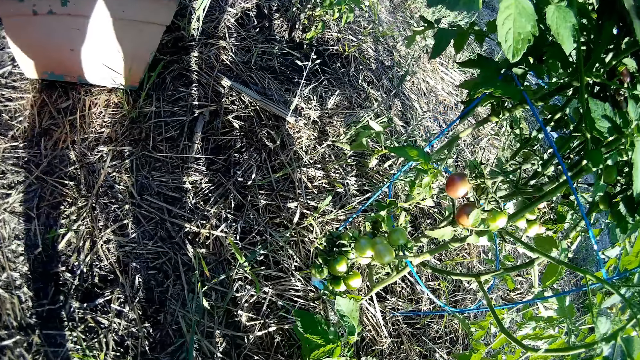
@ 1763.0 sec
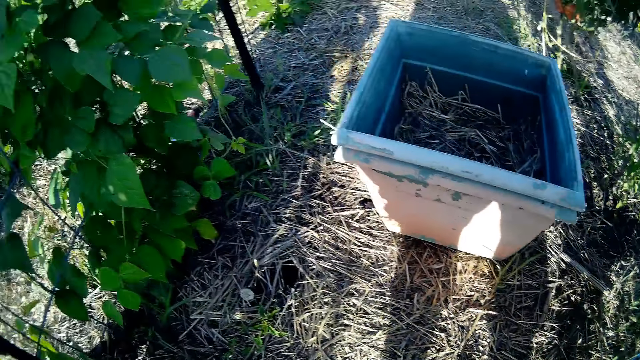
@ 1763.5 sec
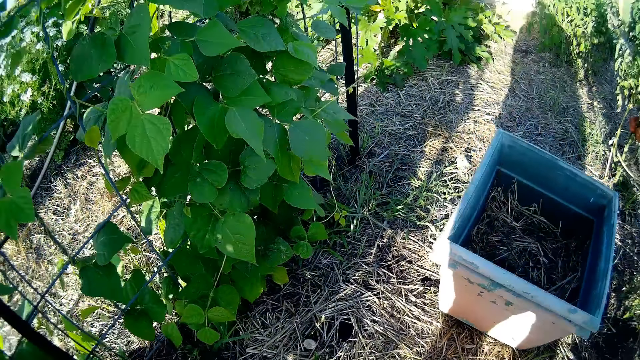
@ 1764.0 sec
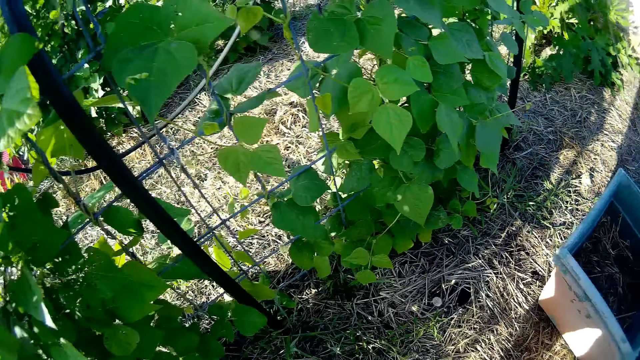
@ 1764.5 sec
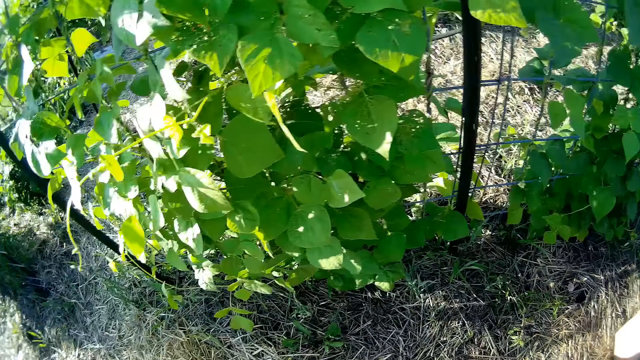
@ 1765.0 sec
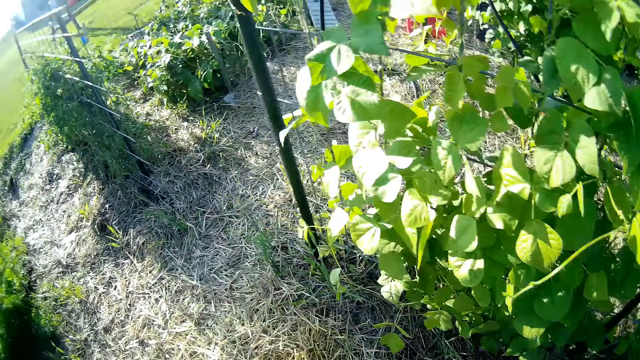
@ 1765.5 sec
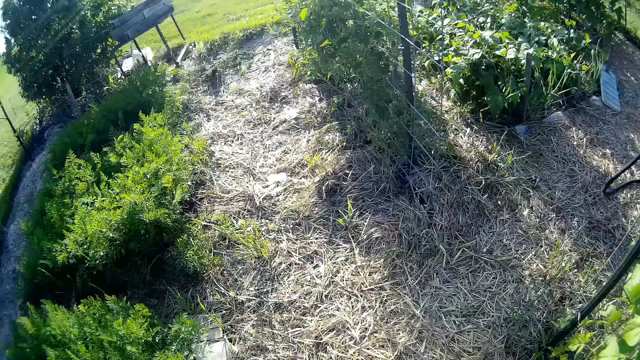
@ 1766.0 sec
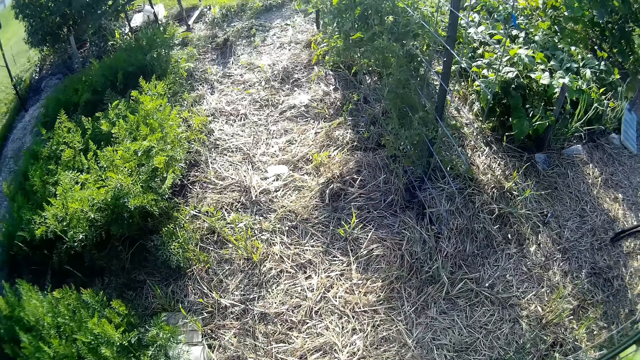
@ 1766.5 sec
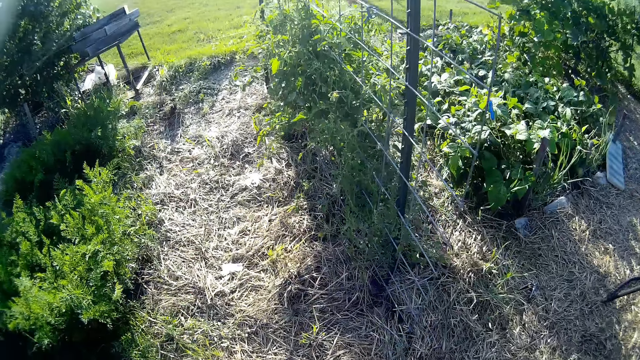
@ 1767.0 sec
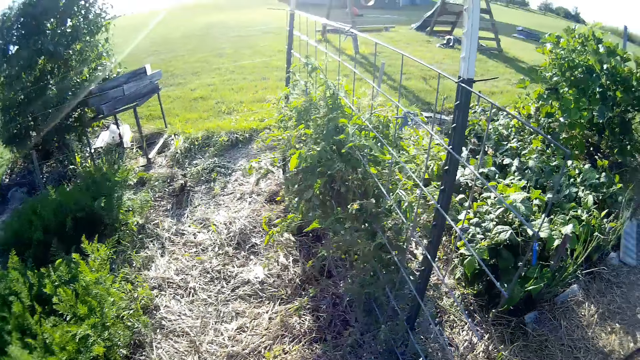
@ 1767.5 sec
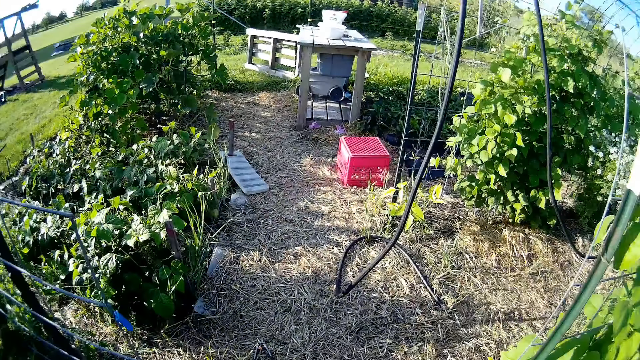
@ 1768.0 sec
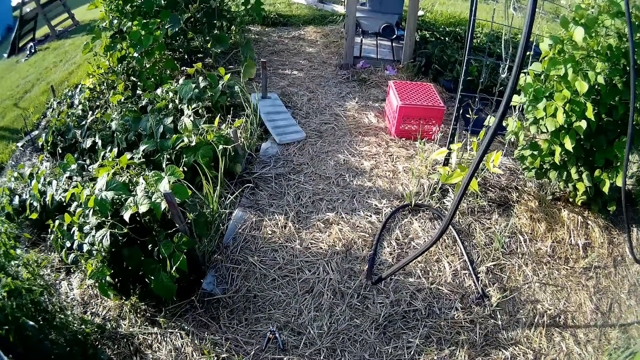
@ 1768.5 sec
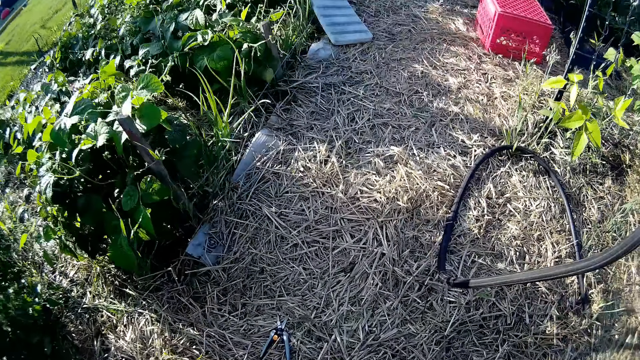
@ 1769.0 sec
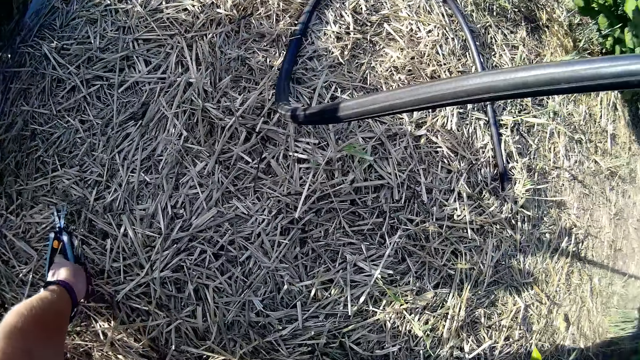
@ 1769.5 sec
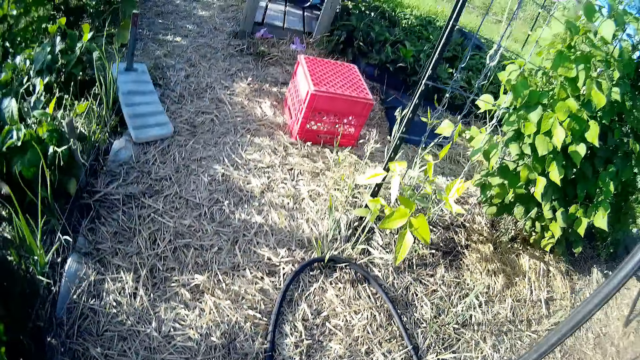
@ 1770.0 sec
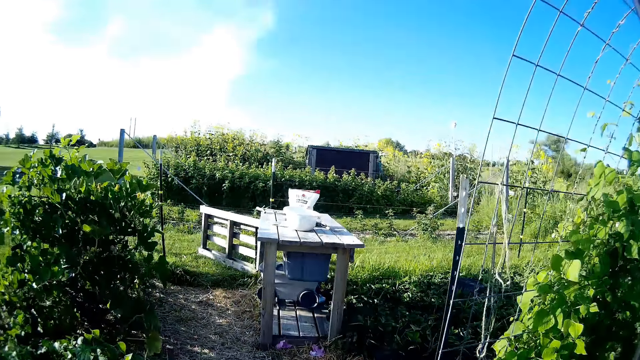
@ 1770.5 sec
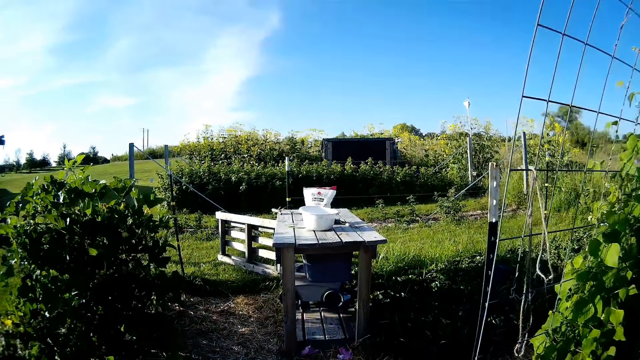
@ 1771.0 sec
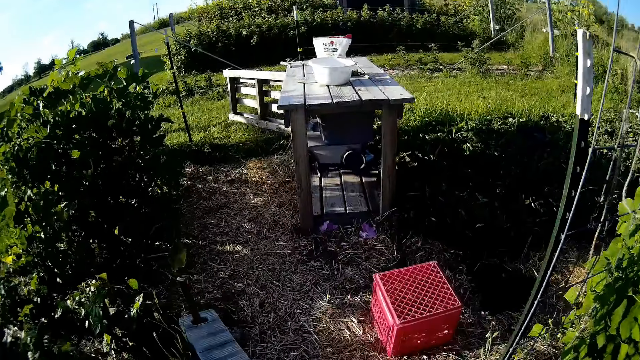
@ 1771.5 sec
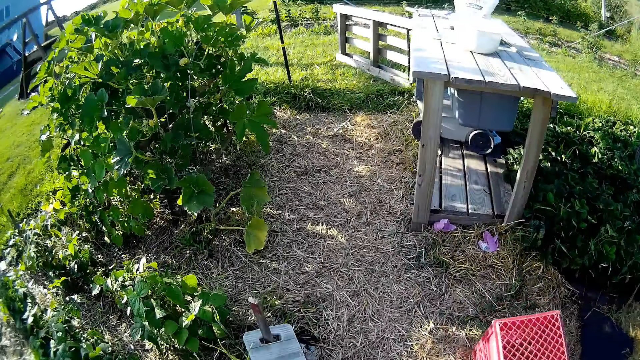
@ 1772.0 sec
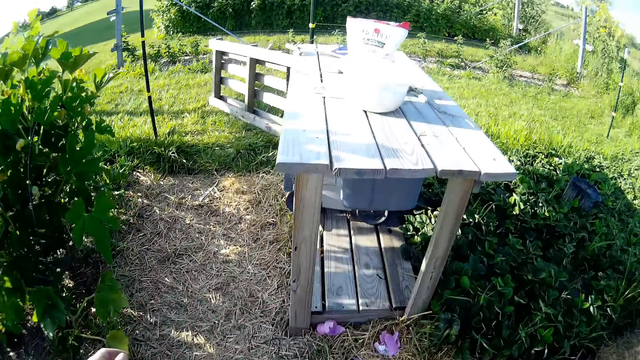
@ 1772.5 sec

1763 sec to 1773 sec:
The camera wearer walks. They walk in the garden. They pick up the pliers.

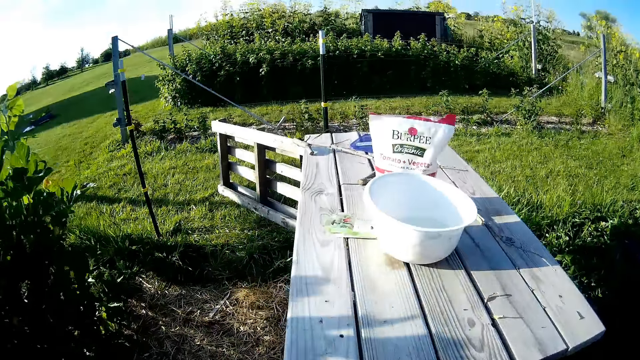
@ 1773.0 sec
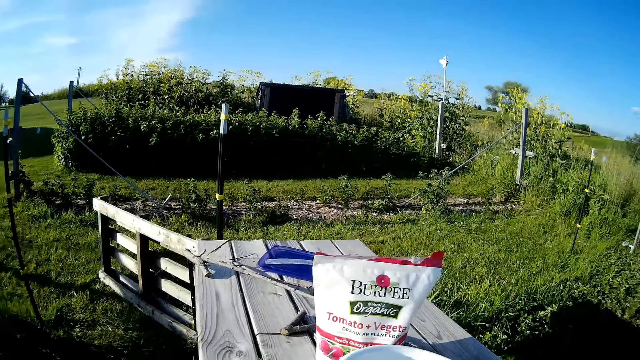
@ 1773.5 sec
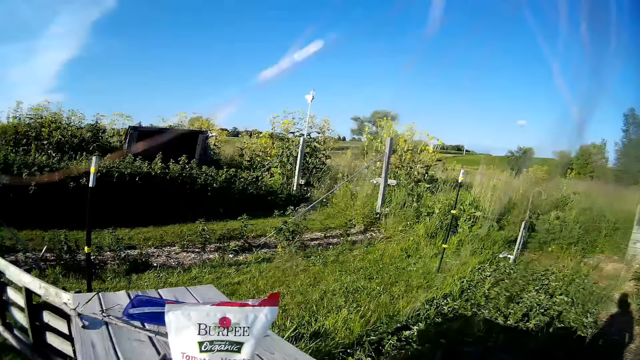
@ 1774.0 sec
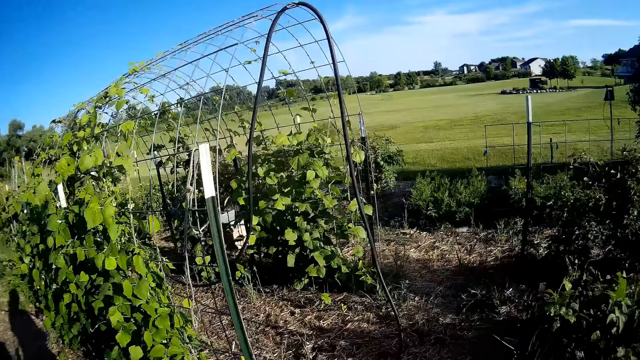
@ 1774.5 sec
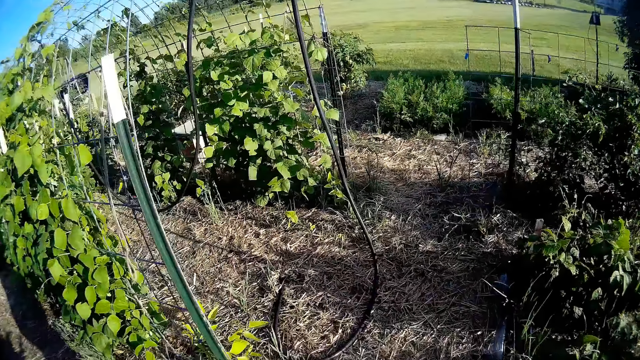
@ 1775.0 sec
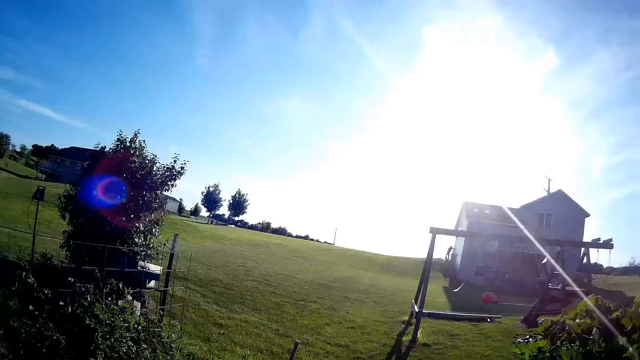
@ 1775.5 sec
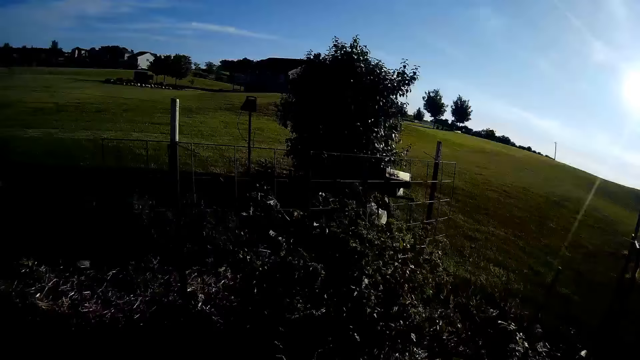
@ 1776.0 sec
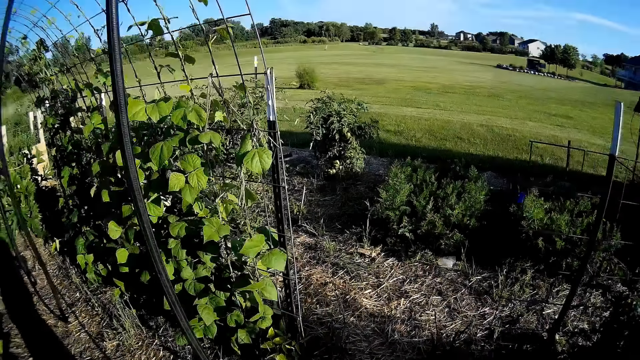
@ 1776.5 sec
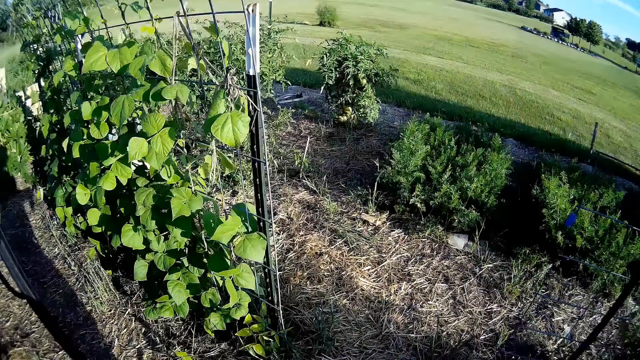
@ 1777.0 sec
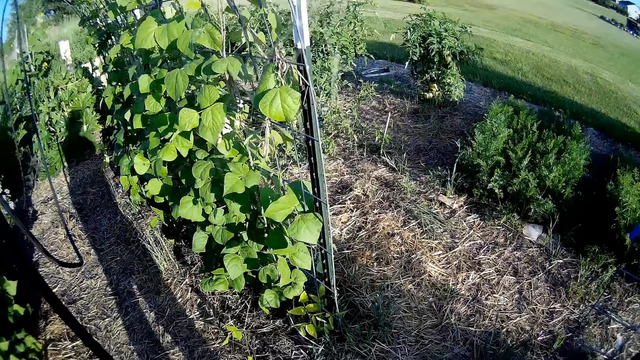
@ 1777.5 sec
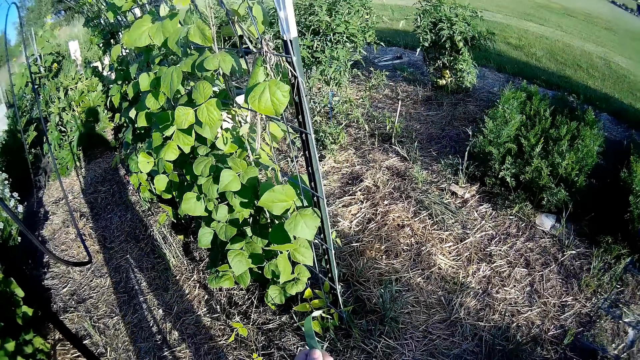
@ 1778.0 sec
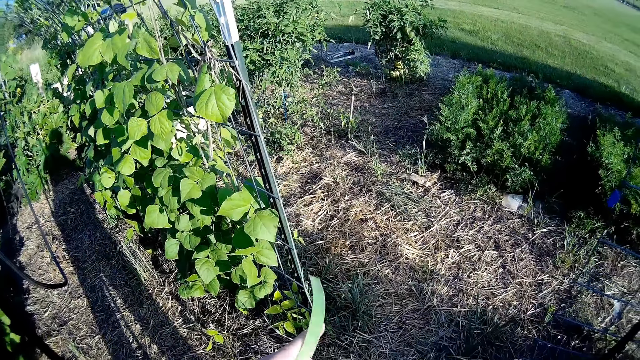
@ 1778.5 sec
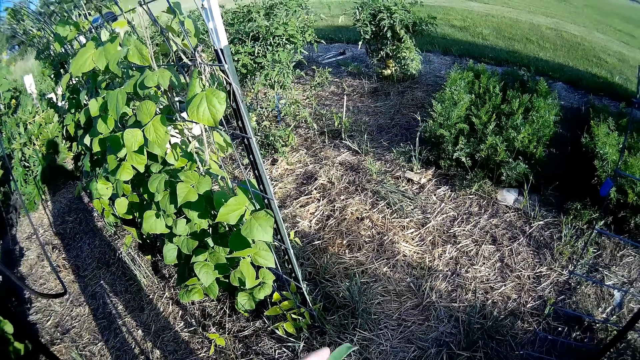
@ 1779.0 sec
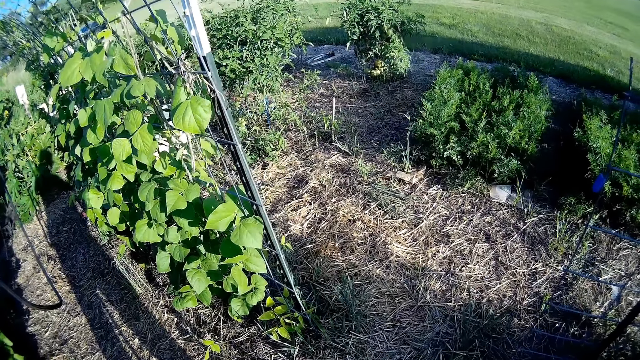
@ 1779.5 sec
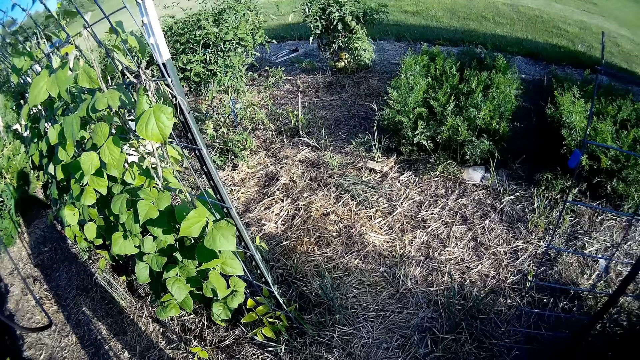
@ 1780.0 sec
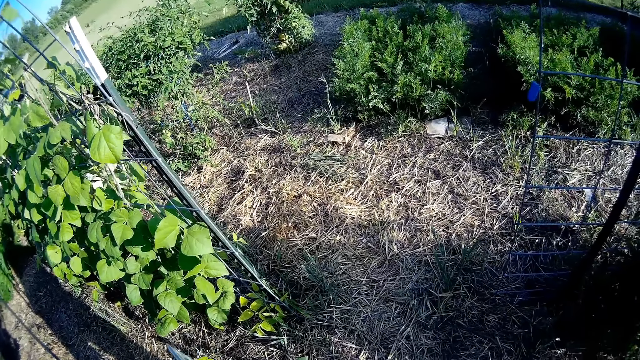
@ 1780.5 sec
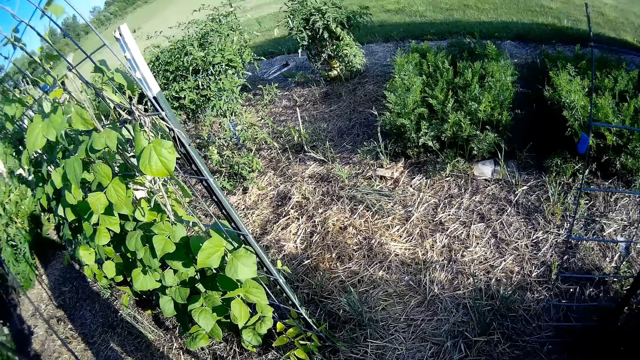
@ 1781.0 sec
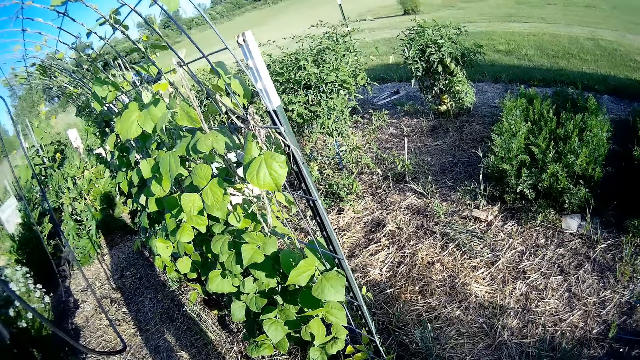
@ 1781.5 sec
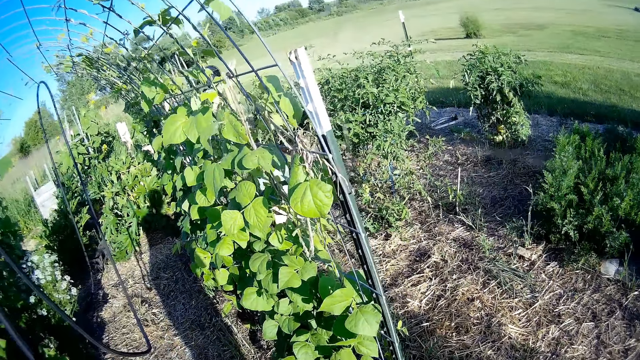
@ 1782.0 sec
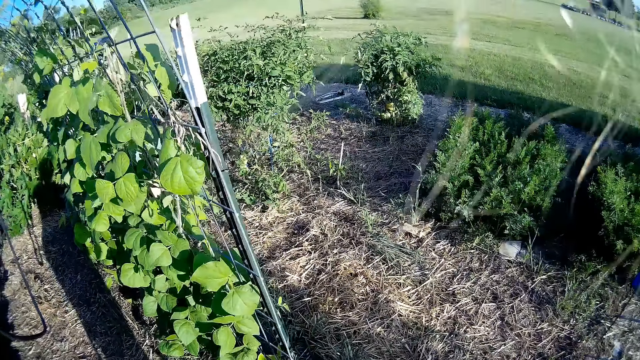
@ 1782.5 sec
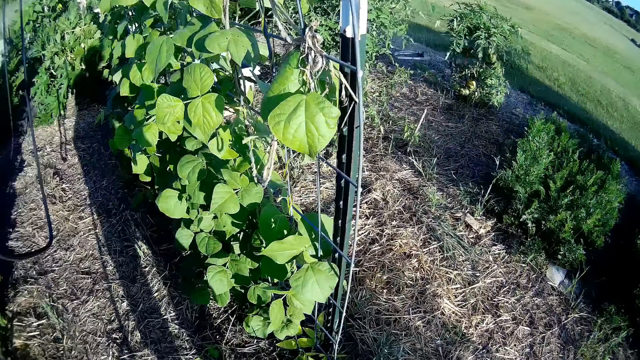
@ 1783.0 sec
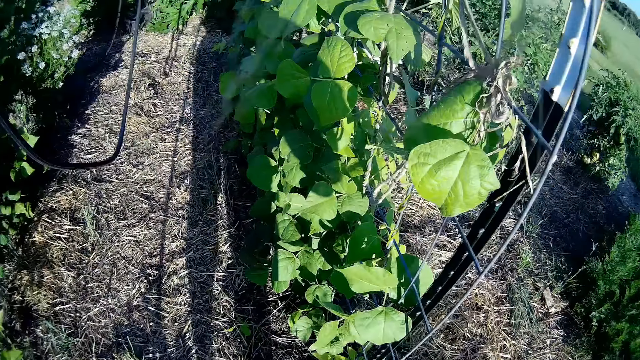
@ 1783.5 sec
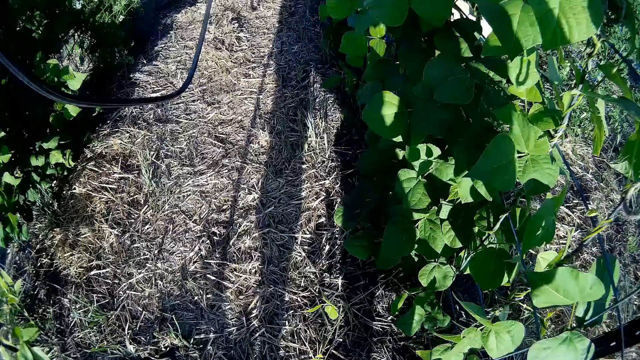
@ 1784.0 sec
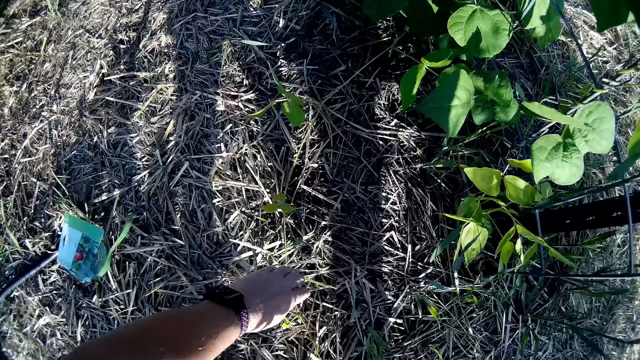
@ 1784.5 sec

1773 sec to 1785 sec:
The camera wearer picks up something. They walk in the garden.
